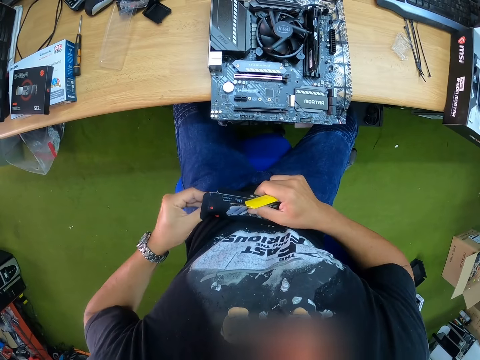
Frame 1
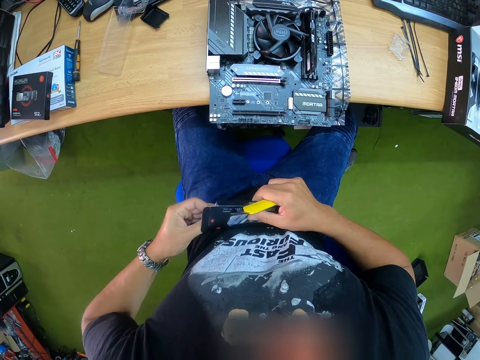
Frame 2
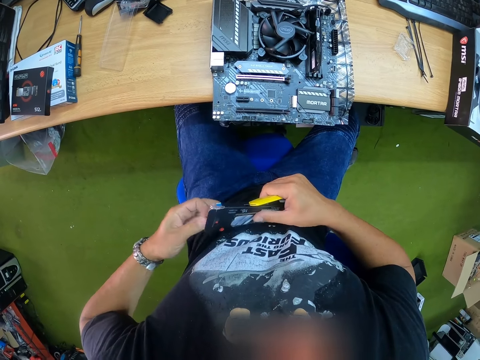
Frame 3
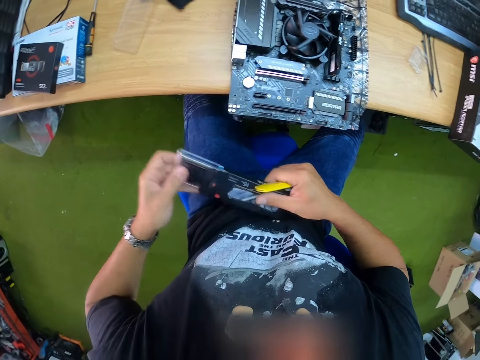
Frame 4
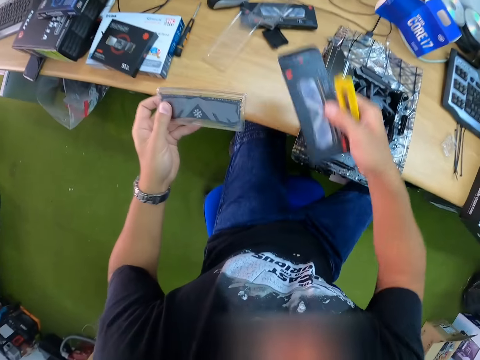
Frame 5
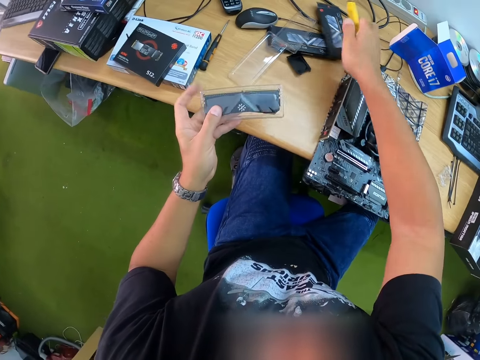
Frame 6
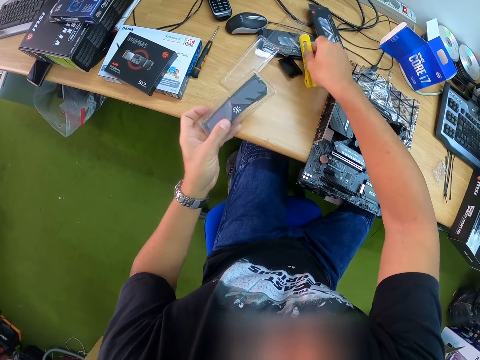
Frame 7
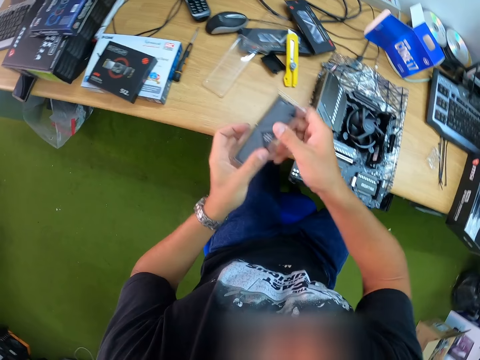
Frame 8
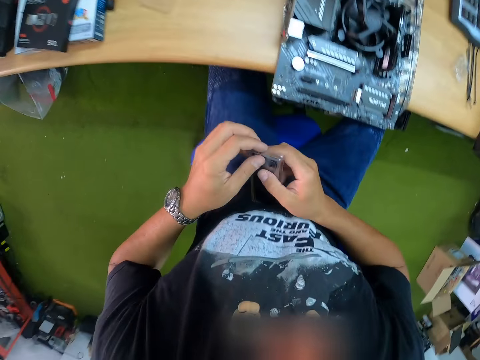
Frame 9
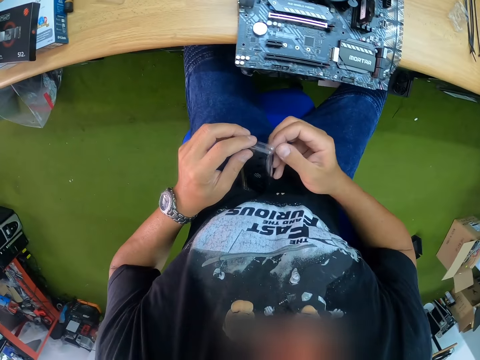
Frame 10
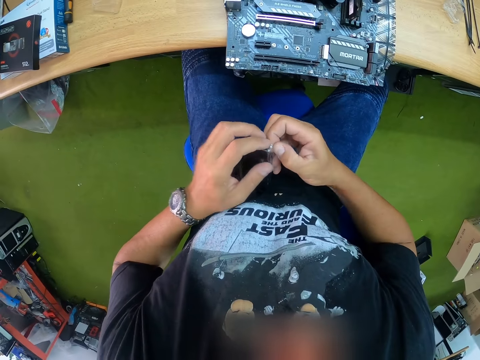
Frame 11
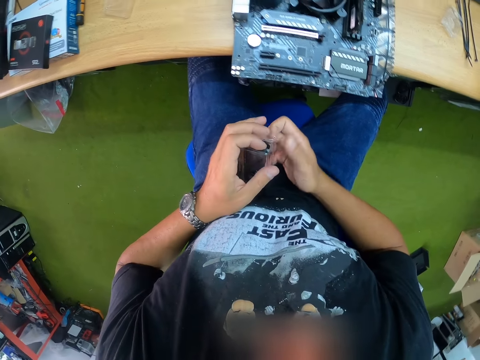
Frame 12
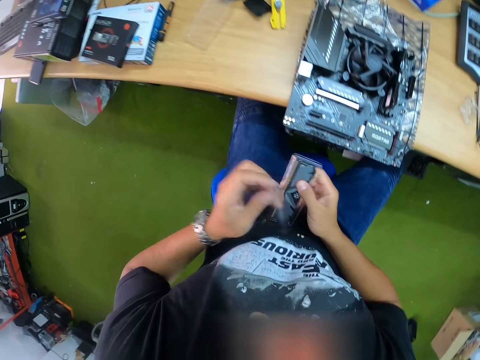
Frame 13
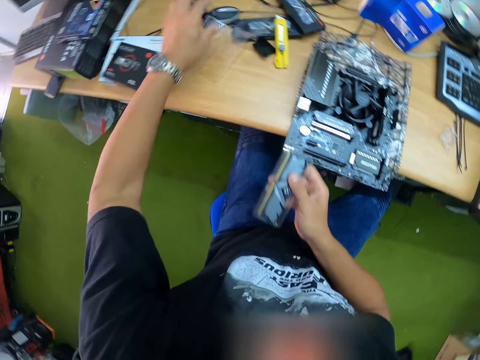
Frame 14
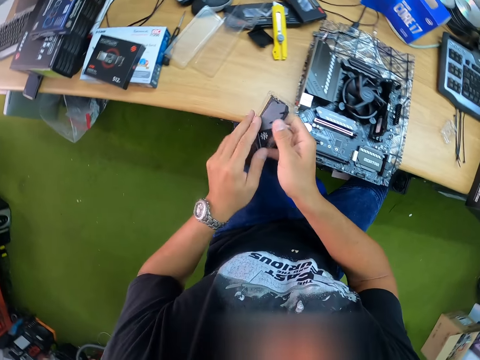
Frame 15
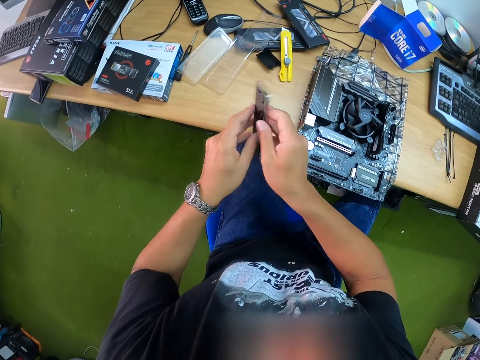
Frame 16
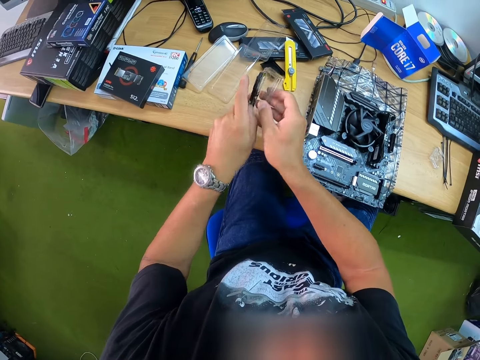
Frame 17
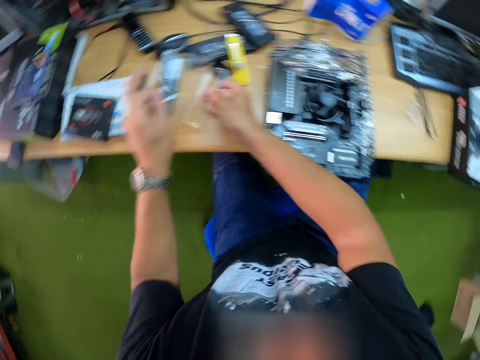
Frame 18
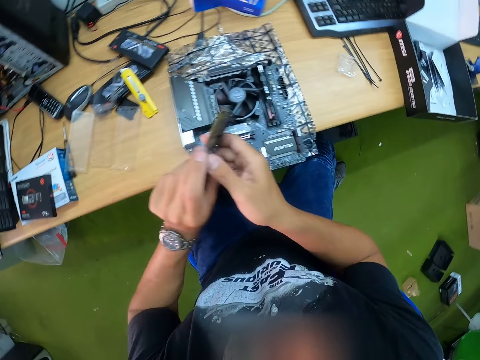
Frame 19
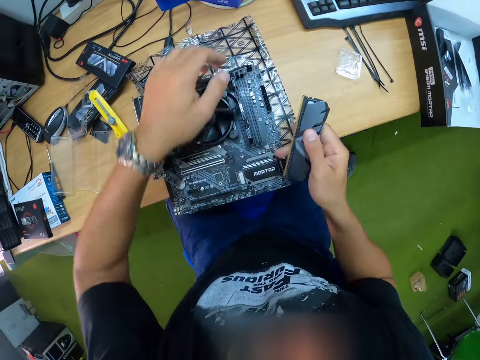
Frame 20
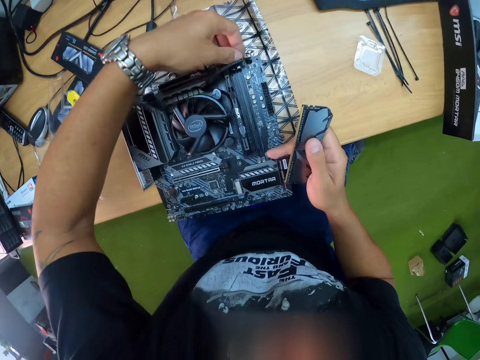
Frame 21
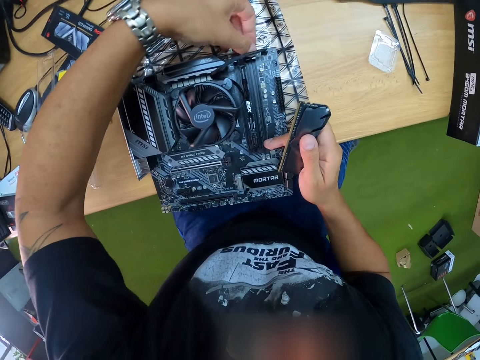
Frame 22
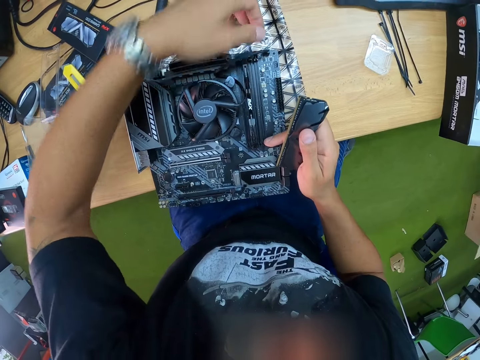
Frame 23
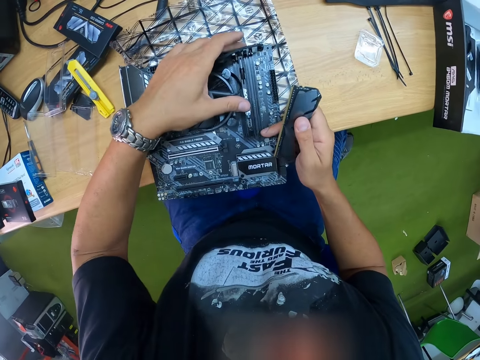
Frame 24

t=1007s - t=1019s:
The camera wearer removes a gaming memory from the carton with his left hand. He picks up the back USB connectors. He drops the carton in his left hand and the knife on the table. He passes the gaming memory in his left hand to his right hand. He opens the paper. He removes a pack from the gaming memory with both hands. He drops a pack from the gaming memory on the table with his left hand. He drops the pack from the gaming memory on the table with his right hand. He holds the USB connectors. He passes the gaming memory from his left hand to his right hand.

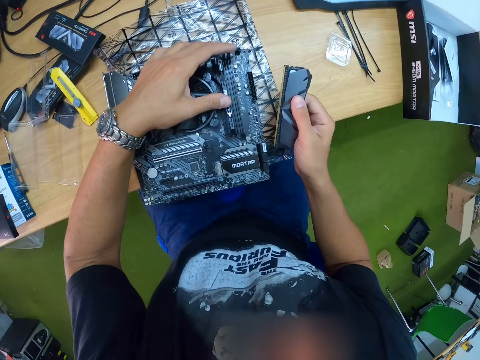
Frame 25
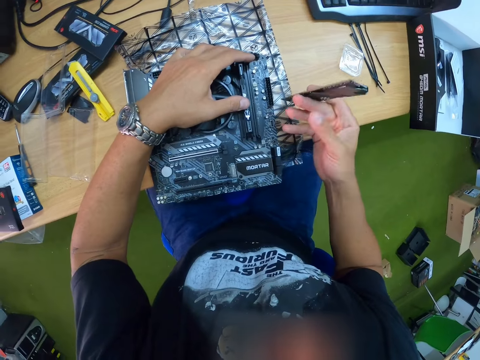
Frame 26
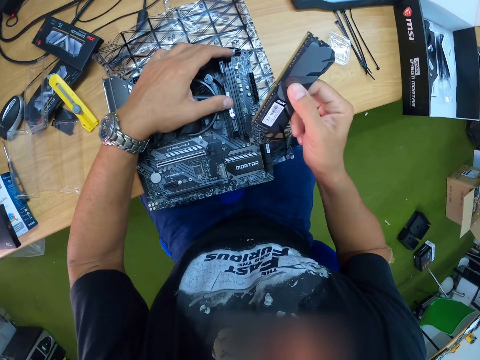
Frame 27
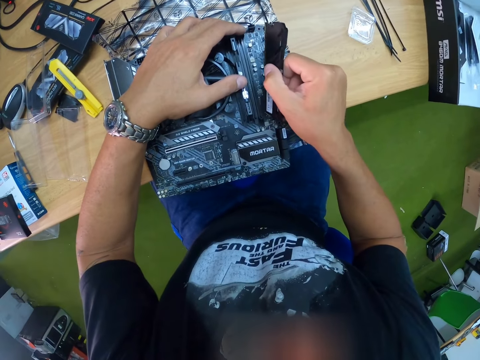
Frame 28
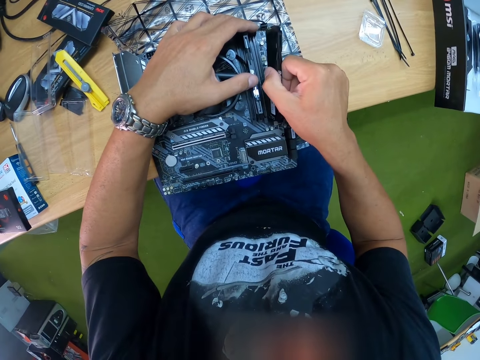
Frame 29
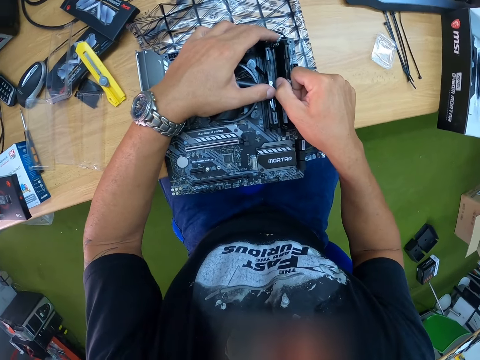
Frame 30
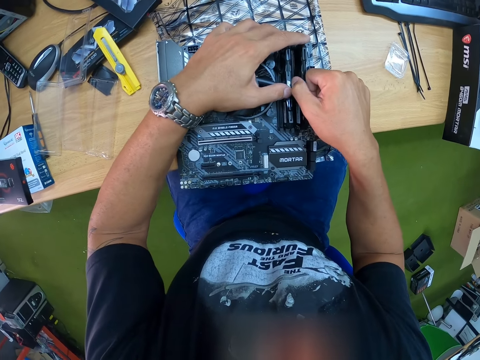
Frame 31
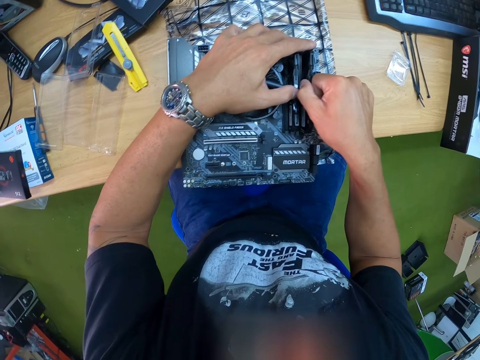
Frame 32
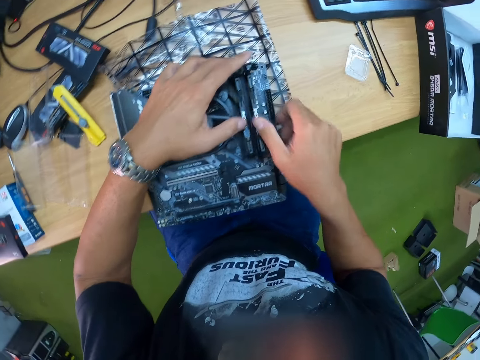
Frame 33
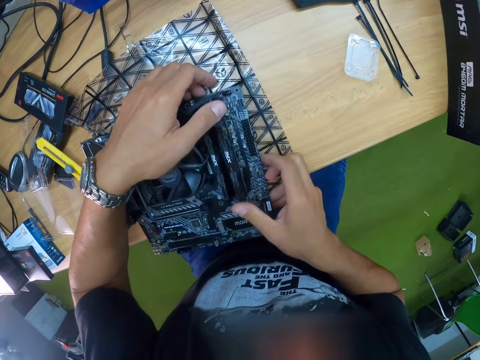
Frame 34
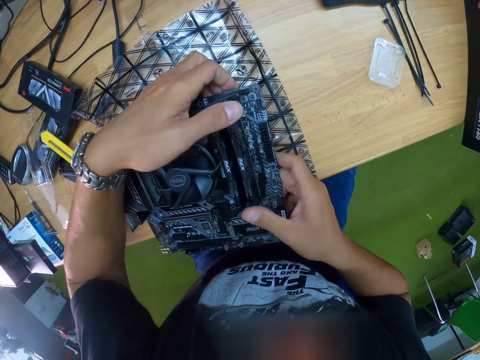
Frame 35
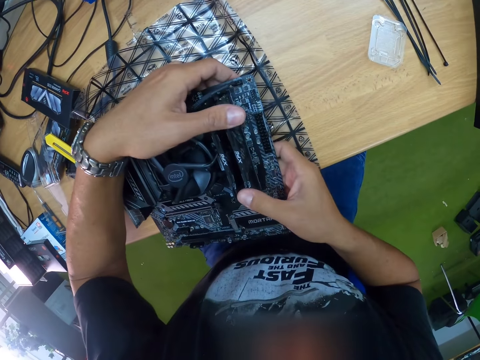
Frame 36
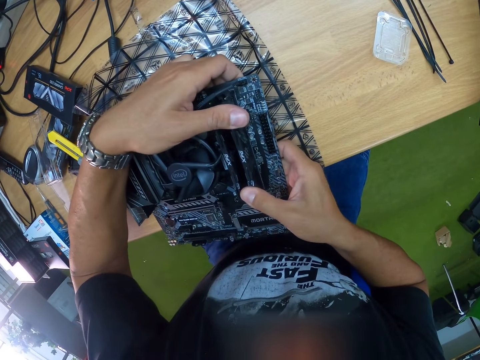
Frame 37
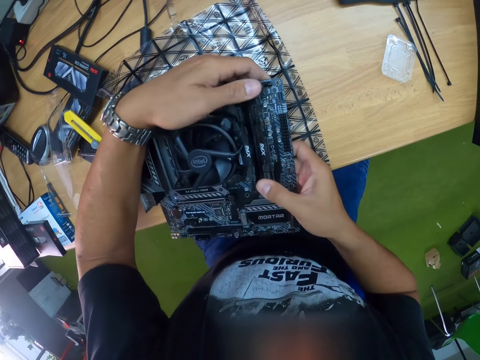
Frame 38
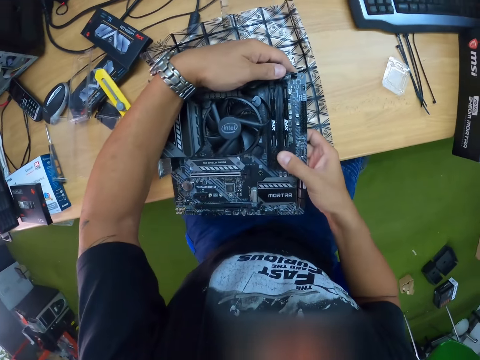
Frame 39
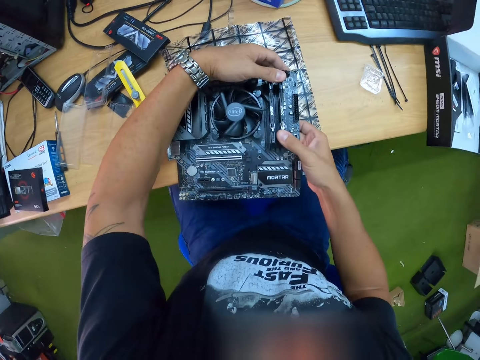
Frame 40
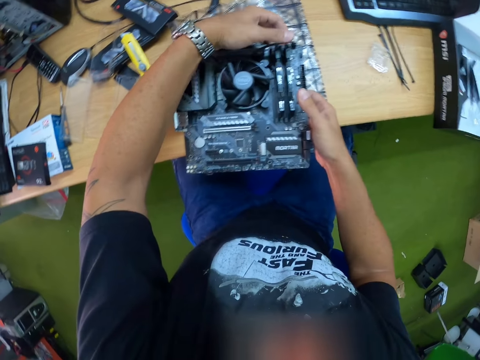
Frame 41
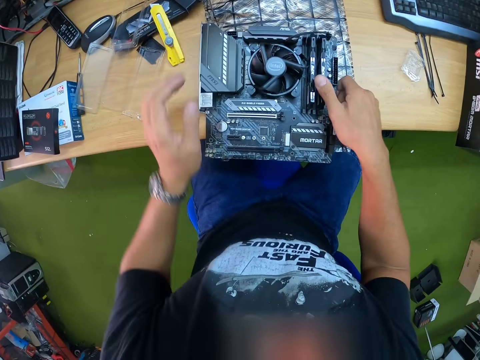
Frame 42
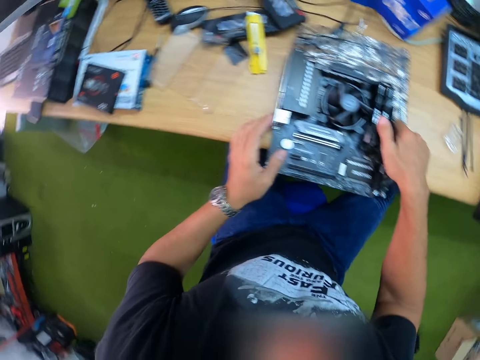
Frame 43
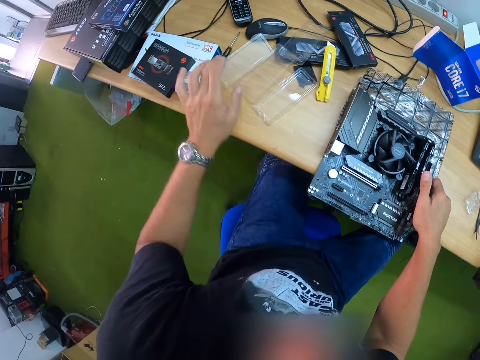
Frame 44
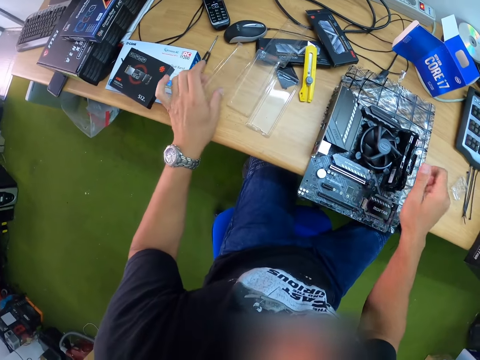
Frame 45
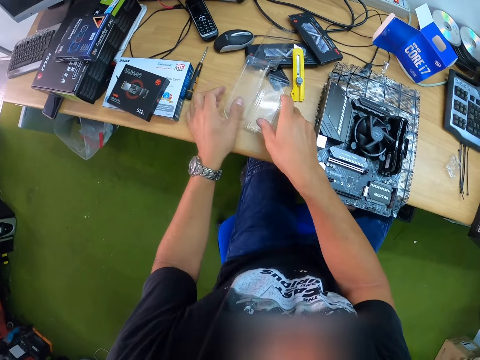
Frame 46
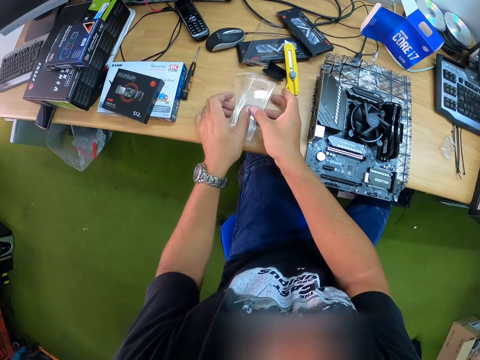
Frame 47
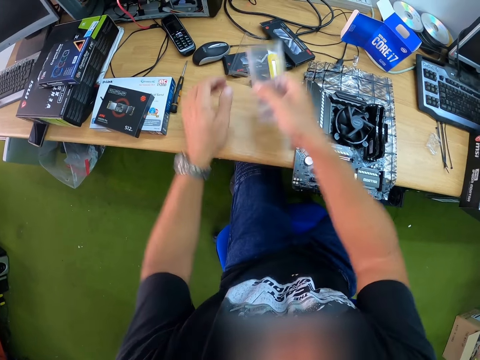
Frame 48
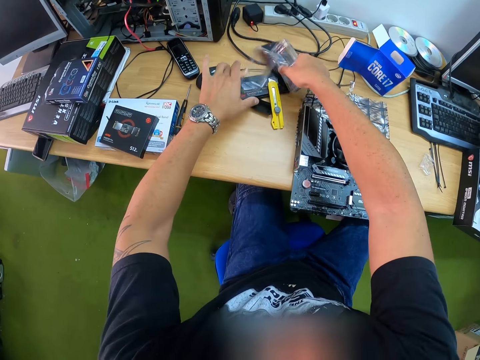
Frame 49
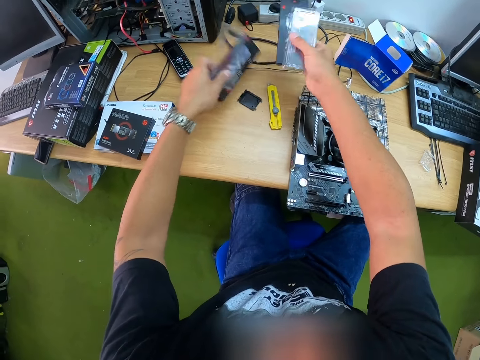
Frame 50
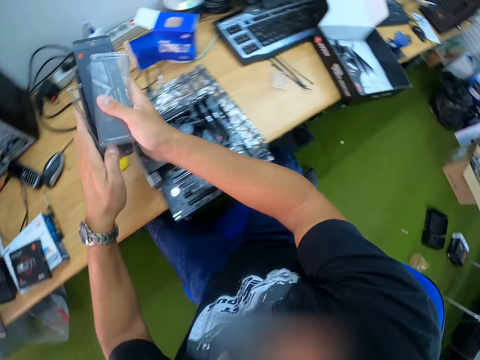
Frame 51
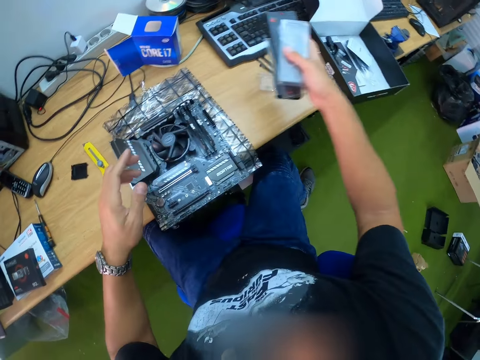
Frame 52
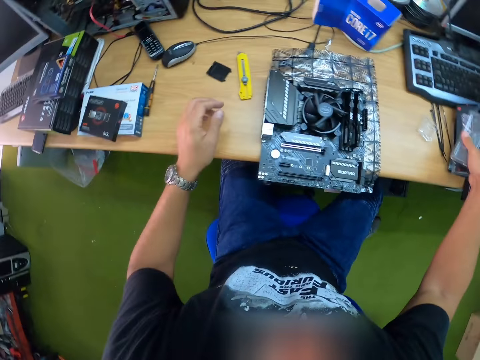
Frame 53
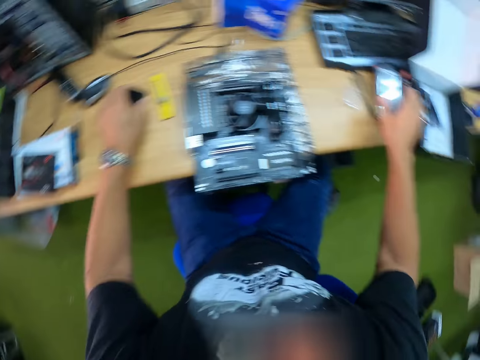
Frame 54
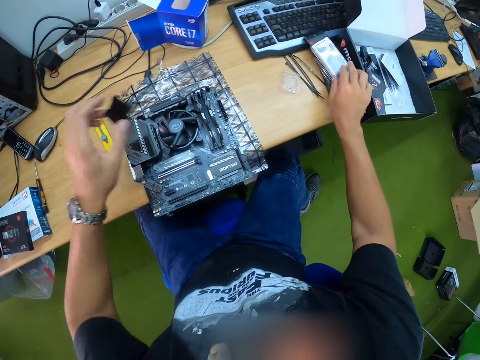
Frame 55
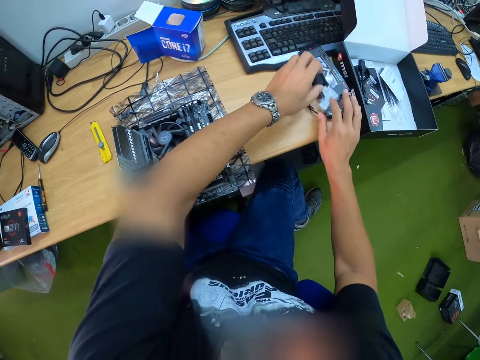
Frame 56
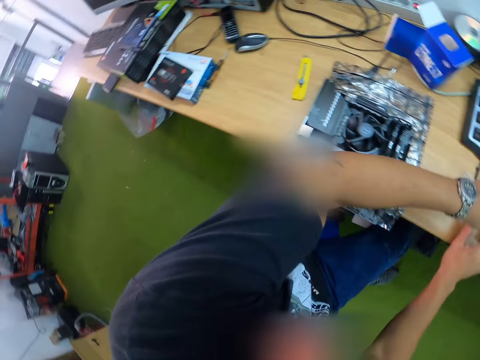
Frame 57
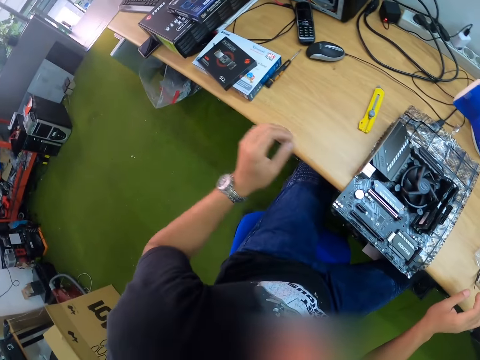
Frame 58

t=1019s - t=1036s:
The camera wearer attaches the gaming memory to the motherboard with his left hand. He fixes the USB connectors on the CPU. He presses the gaming memory on the motherboard with both hands. He picks up the papers and cartons. He packs the carton and packs from the gaming memory with both hands. He drops the packs and carton from the gaming memory on the table with his right hand. He picks up the chip or CPU top on the table with his left hand. He drops the chip on the packs and carton of the gaming memory on the table with his left hand.
